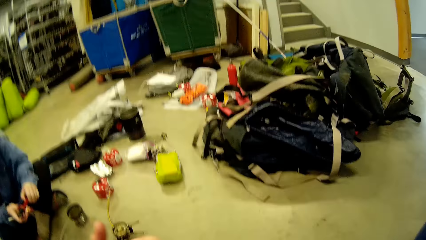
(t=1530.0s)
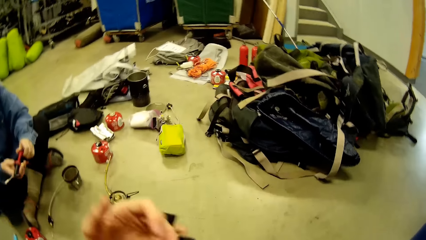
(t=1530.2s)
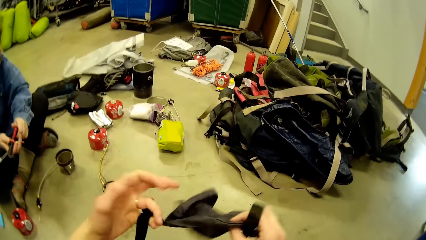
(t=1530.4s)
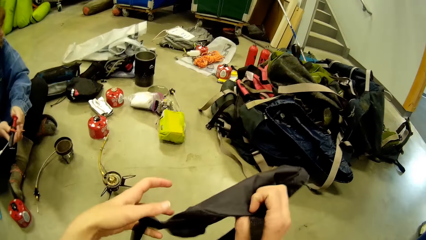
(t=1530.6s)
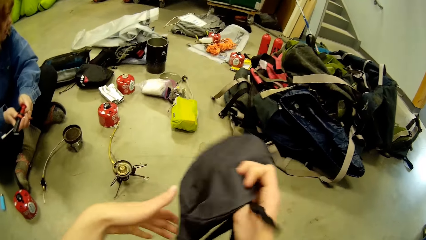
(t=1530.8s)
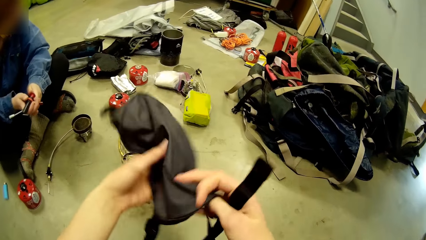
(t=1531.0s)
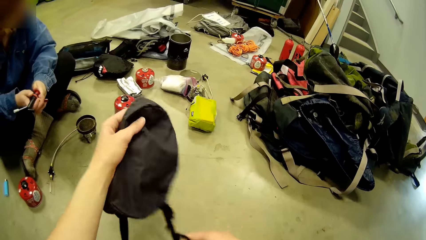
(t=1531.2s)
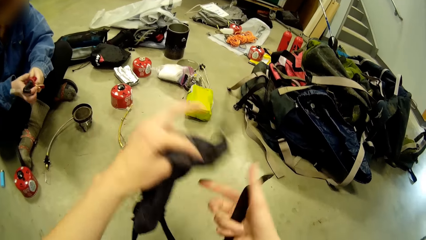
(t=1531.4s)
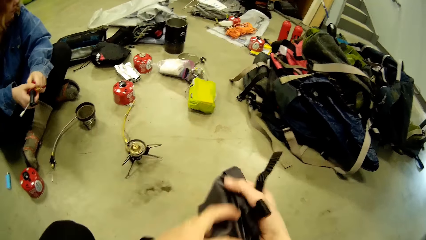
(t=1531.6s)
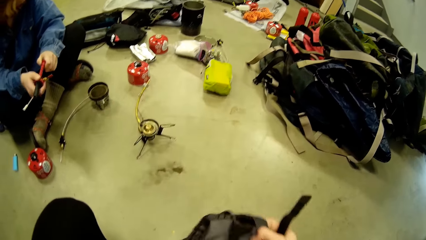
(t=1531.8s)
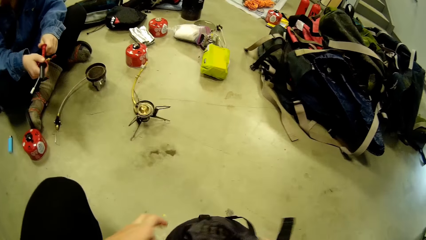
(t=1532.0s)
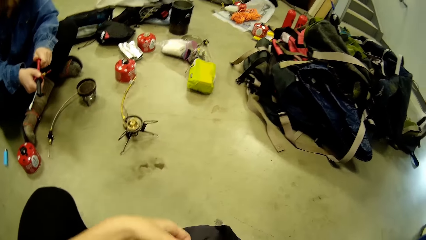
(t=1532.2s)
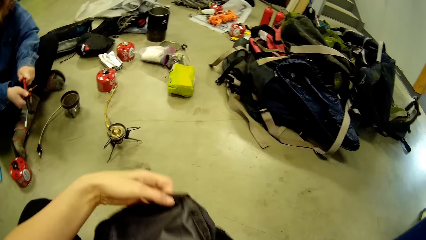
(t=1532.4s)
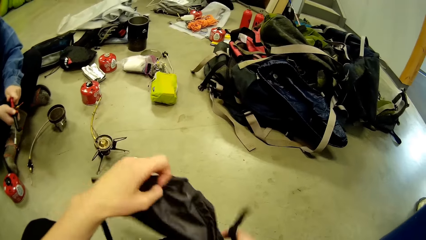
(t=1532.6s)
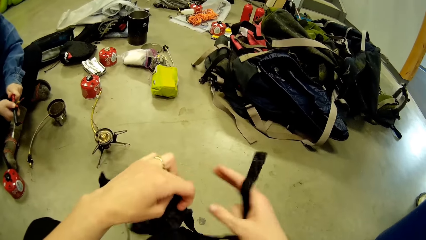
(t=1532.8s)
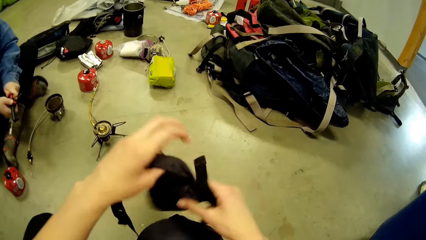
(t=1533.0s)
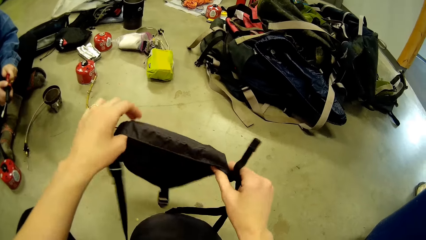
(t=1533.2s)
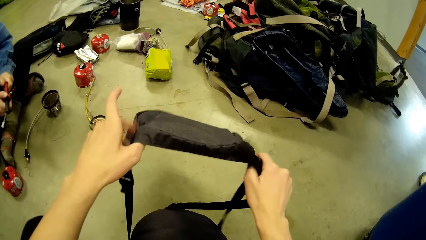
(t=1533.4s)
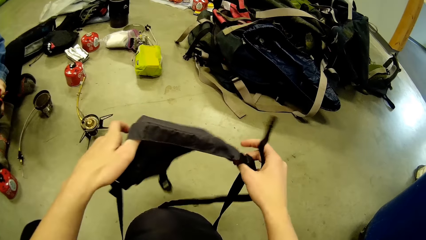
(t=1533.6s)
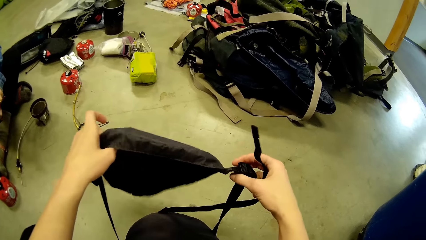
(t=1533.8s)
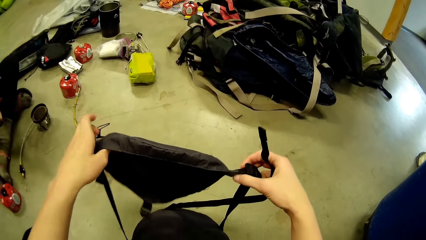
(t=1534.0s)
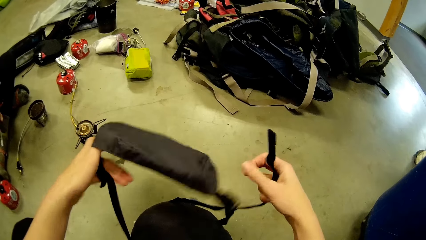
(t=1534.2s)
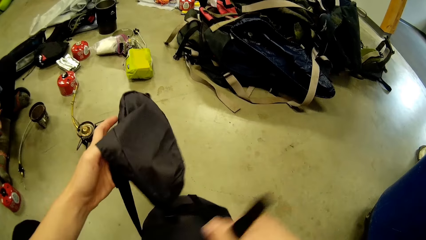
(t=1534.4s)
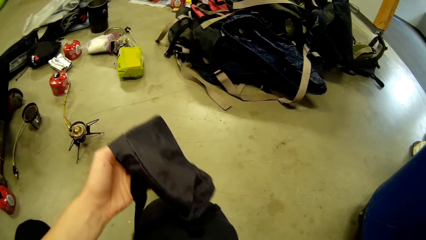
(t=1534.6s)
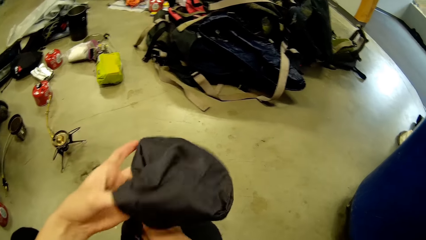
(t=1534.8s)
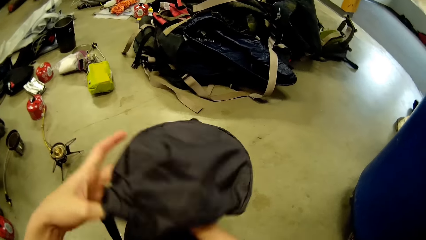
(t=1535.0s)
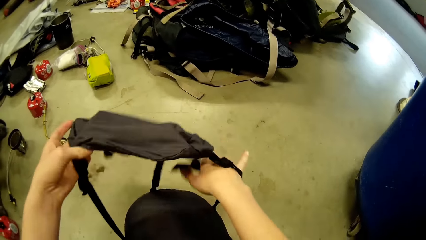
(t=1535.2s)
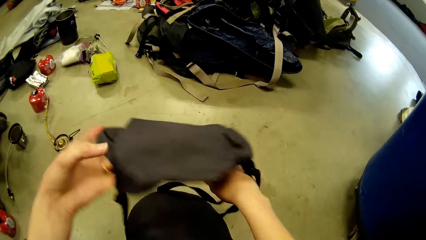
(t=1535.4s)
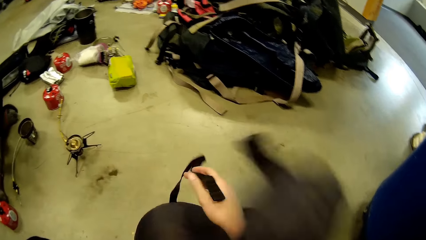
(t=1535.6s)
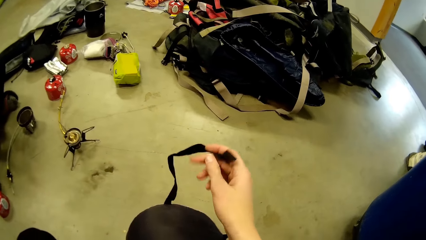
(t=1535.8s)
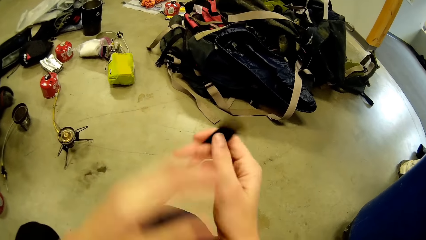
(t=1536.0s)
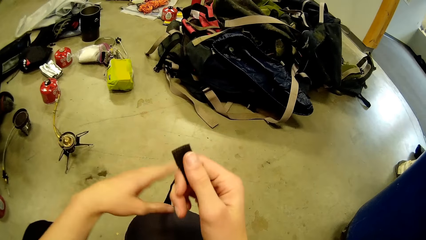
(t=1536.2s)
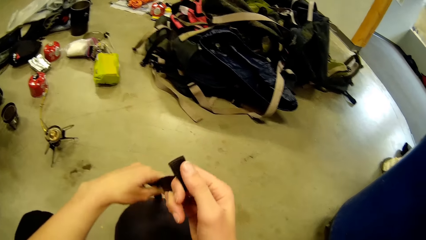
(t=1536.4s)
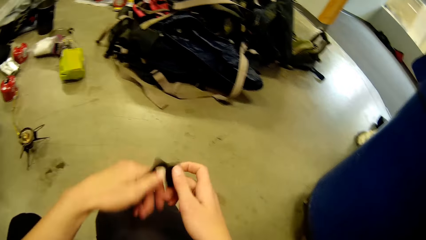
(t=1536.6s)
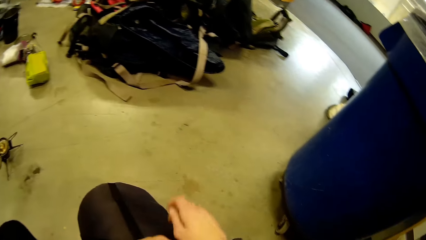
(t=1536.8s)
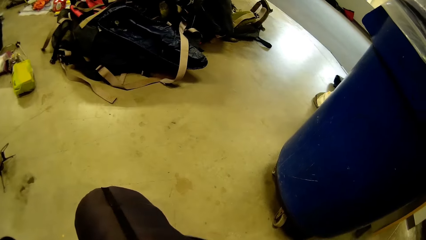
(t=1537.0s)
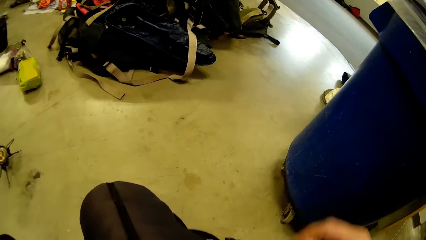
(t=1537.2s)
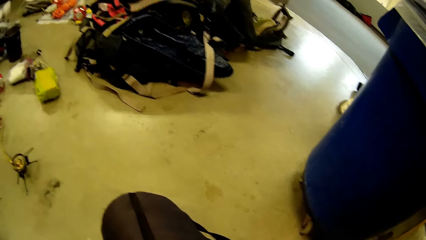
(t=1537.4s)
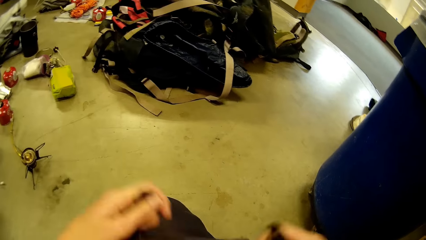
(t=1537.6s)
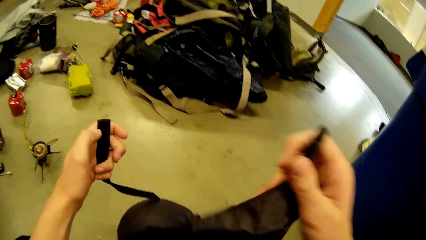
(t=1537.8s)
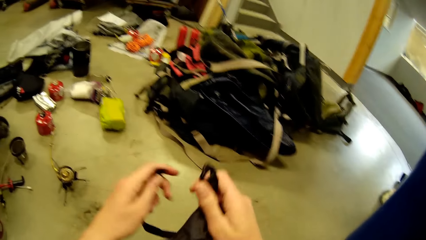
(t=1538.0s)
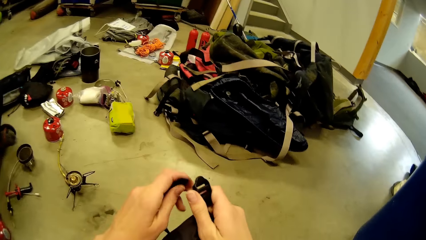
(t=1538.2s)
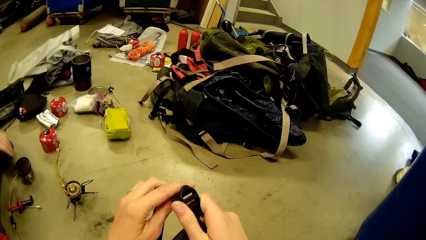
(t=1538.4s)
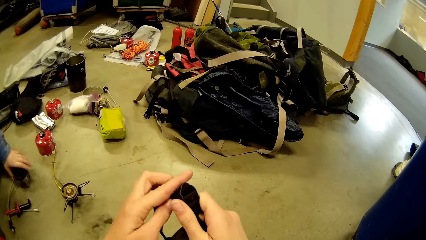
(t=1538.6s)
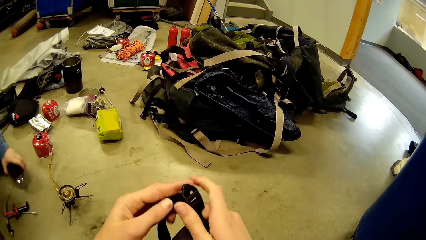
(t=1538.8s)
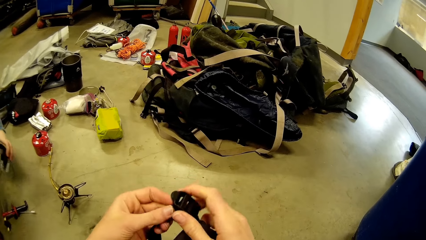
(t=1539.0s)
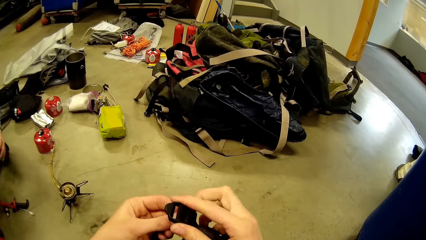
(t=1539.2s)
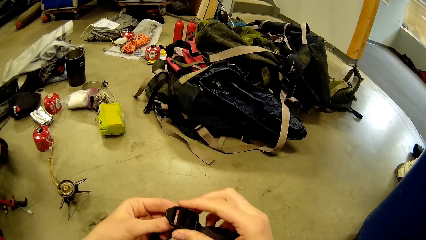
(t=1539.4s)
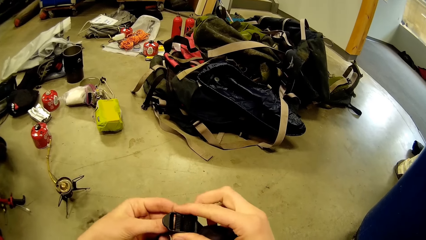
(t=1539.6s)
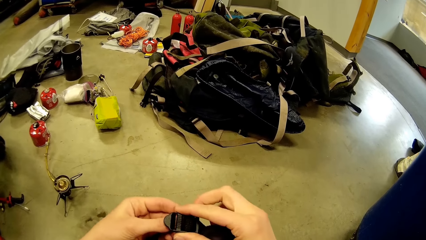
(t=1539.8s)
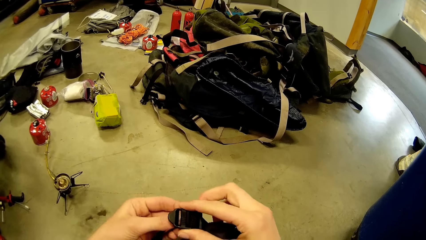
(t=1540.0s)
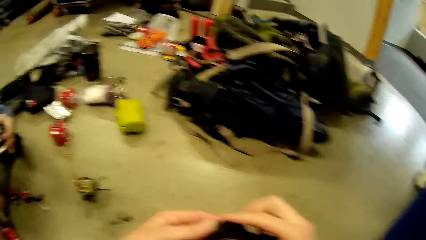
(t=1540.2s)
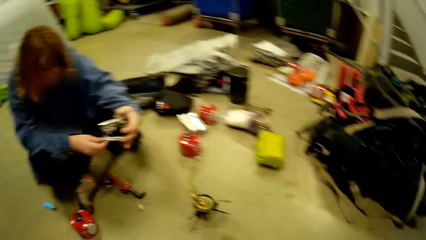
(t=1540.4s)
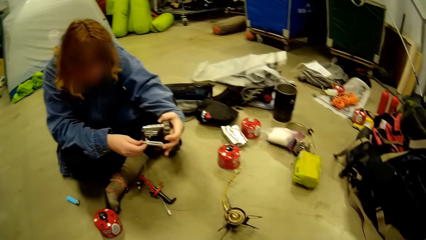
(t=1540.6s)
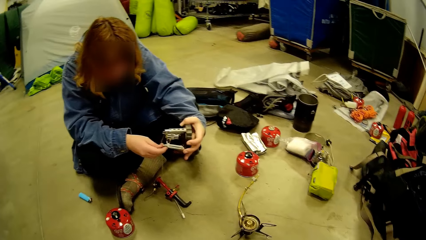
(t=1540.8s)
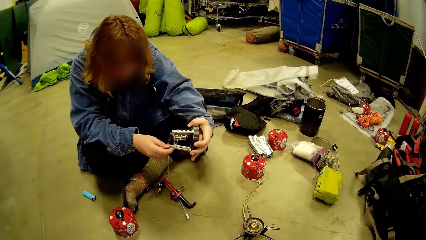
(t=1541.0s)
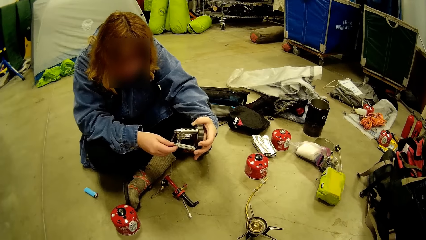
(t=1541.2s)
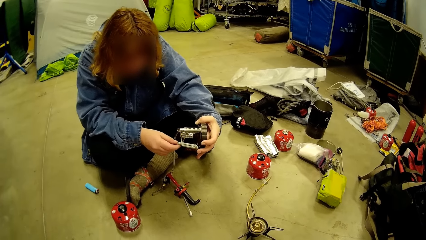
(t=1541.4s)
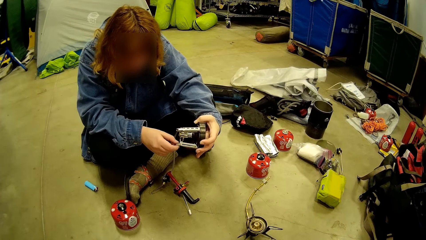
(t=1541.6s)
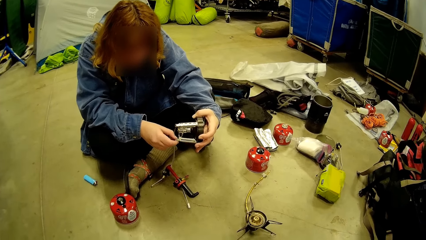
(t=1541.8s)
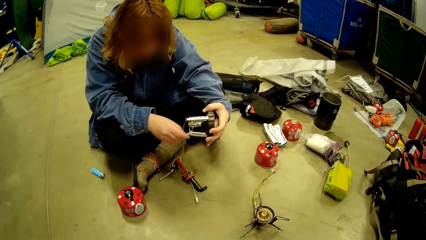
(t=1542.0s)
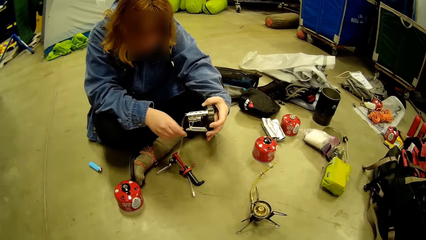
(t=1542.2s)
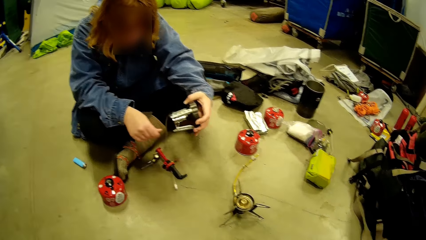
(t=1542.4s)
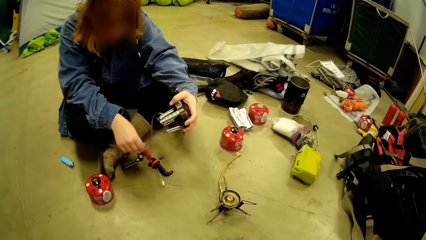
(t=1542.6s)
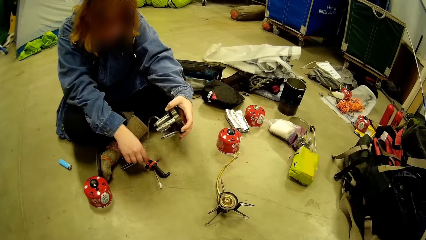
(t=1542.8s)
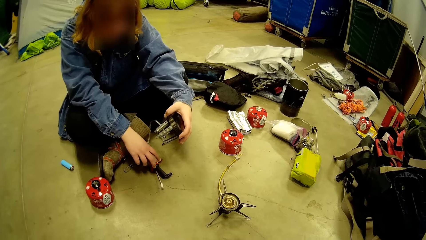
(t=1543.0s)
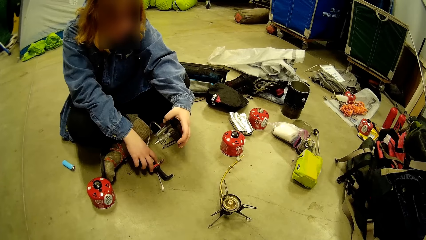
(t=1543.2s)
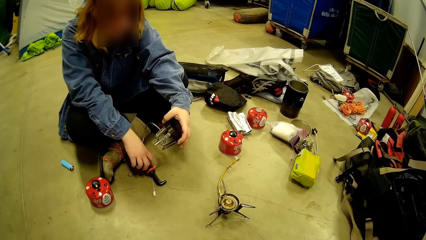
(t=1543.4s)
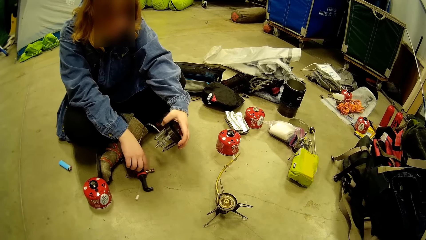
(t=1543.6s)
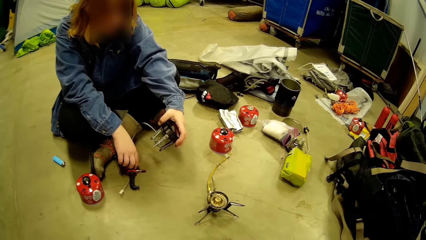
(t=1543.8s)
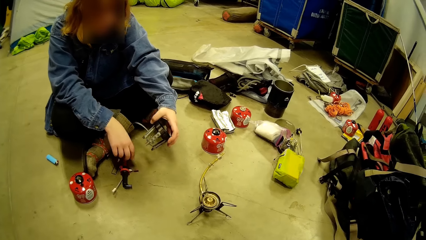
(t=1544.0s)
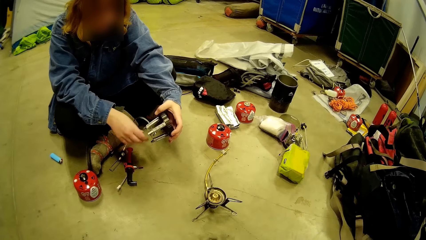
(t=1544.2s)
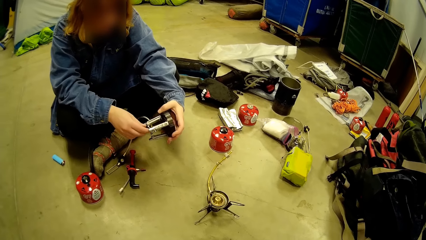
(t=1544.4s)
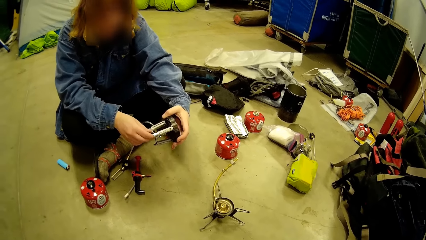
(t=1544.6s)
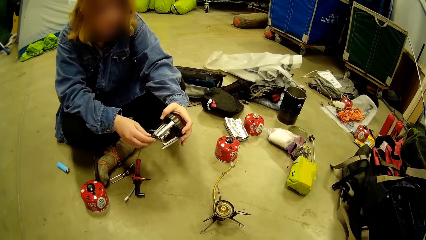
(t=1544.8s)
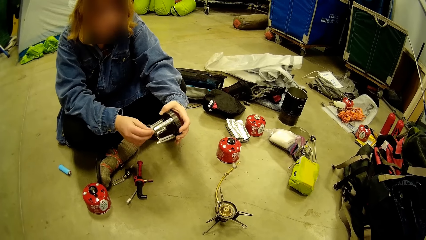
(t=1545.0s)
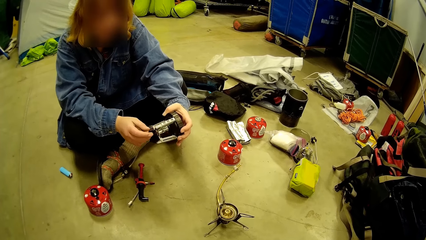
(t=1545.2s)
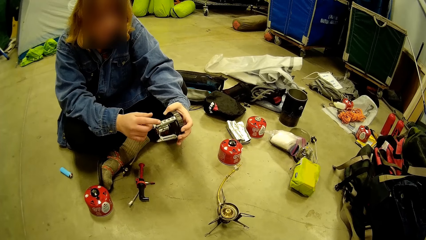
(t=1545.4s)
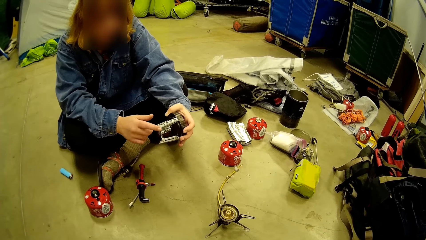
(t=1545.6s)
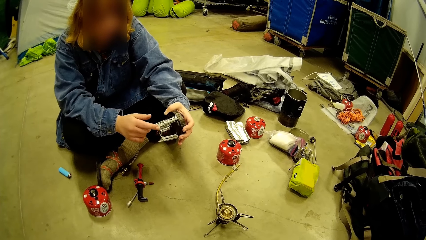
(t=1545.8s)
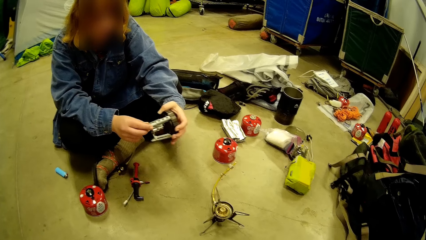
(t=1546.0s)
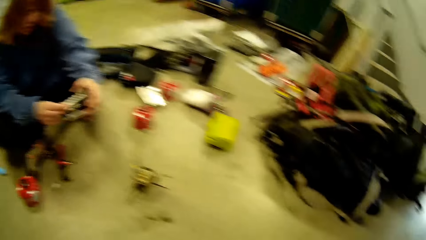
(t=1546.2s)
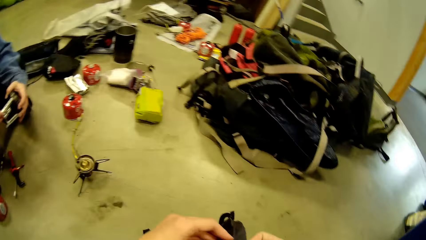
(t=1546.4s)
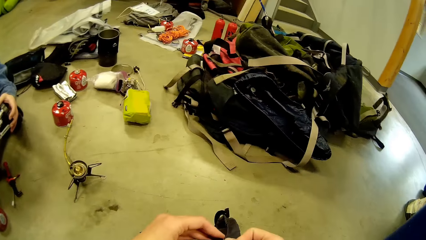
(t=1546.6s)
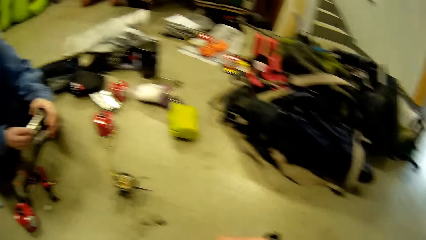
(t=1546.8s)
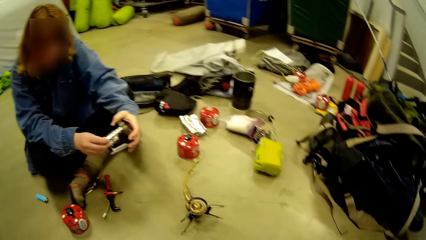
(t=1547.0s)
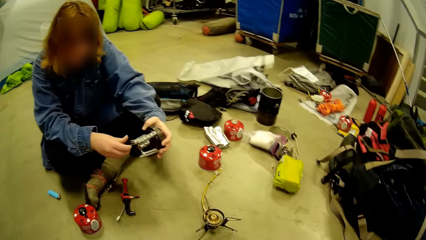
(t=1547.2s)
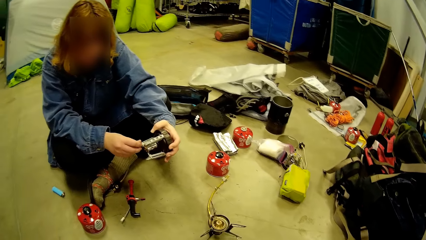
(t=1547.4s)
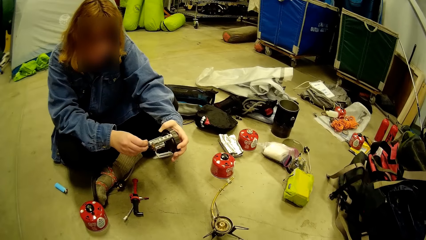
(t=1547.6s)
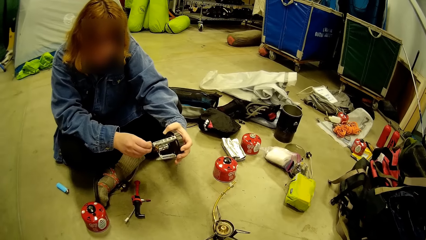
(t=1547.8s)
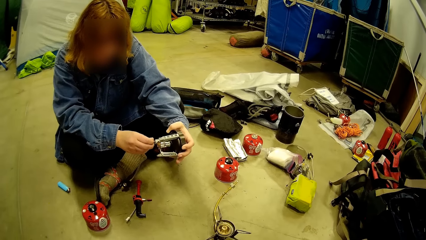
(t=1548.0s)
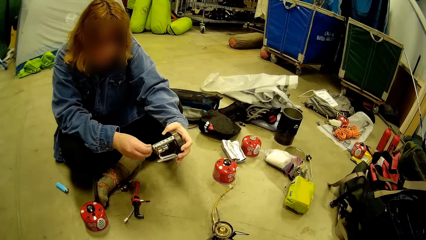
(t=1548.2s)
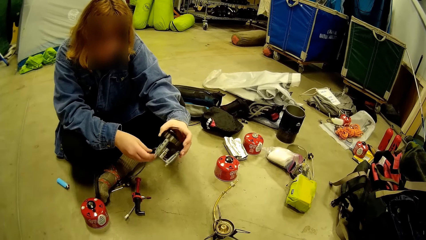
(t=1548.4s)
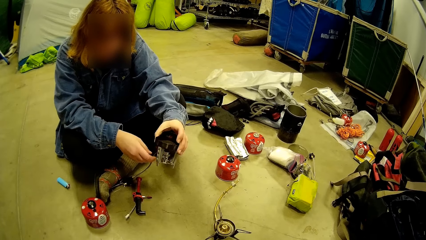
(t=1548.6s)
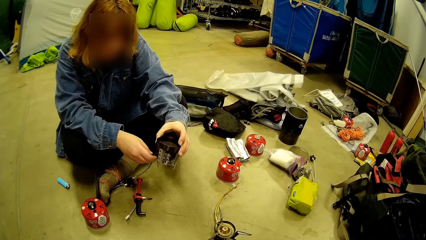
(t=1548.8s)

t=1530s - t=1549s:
The camera wearer straightens the bag in the room. They adjust an attachment of the bag. They fix the bag in the room. They buckle the attachment to the bag. A woman fixes something. The woman couples the burner.
